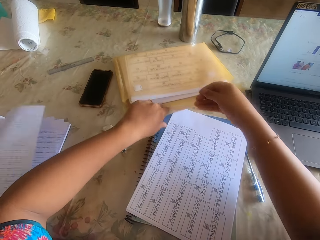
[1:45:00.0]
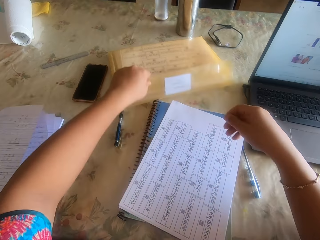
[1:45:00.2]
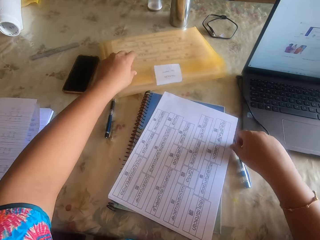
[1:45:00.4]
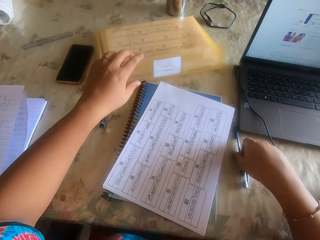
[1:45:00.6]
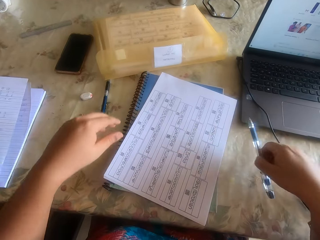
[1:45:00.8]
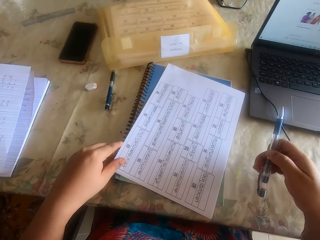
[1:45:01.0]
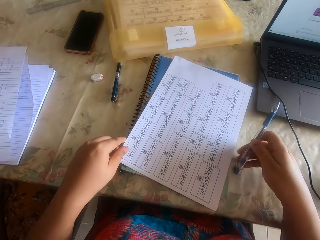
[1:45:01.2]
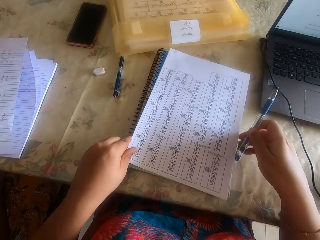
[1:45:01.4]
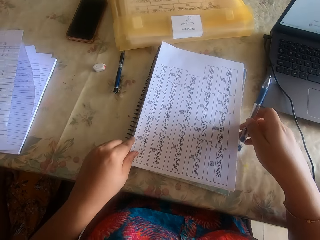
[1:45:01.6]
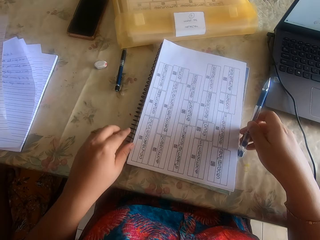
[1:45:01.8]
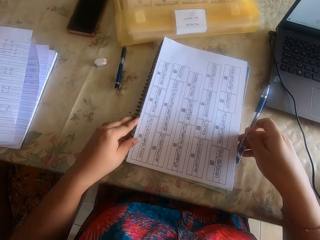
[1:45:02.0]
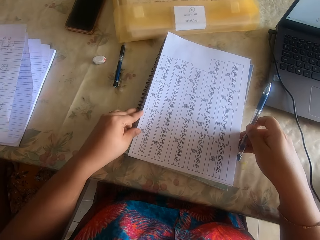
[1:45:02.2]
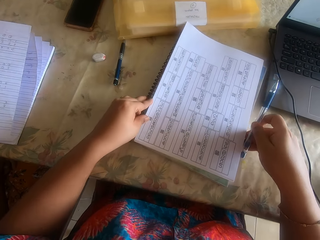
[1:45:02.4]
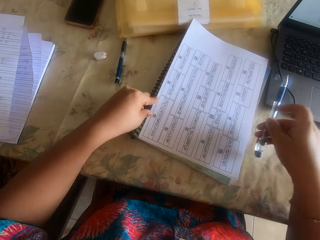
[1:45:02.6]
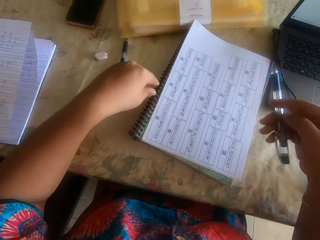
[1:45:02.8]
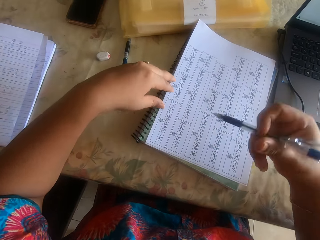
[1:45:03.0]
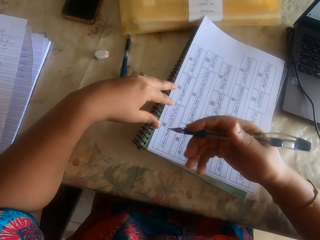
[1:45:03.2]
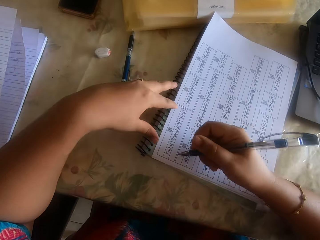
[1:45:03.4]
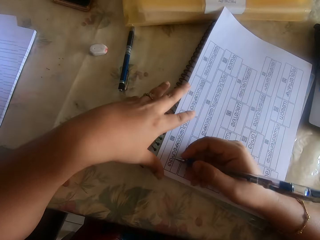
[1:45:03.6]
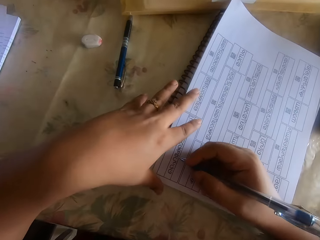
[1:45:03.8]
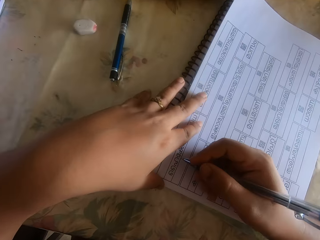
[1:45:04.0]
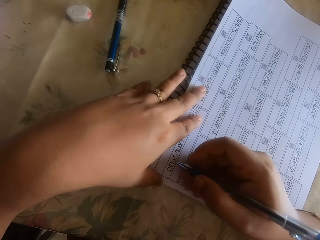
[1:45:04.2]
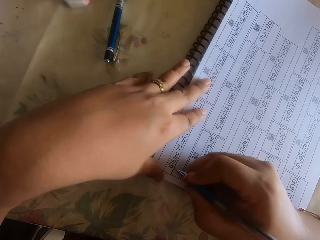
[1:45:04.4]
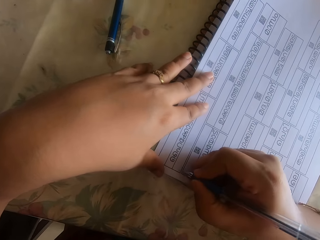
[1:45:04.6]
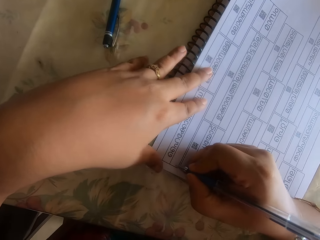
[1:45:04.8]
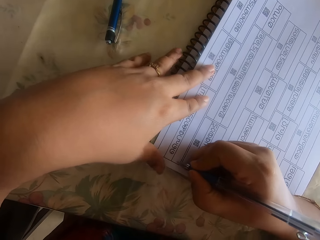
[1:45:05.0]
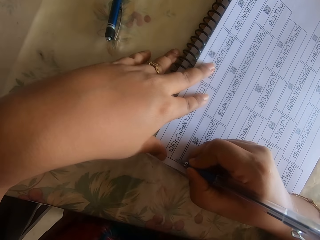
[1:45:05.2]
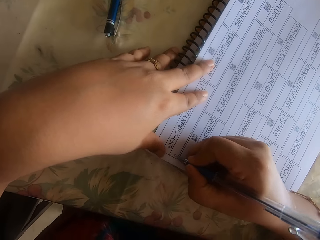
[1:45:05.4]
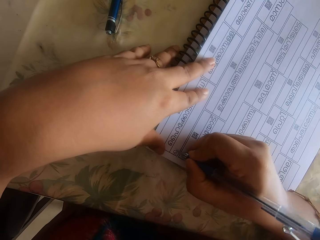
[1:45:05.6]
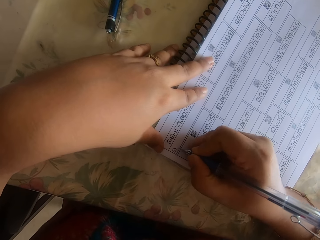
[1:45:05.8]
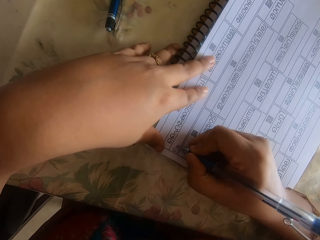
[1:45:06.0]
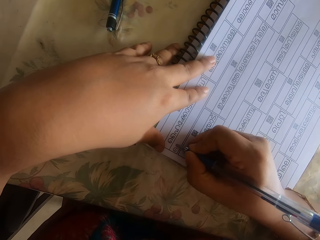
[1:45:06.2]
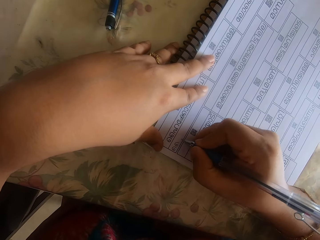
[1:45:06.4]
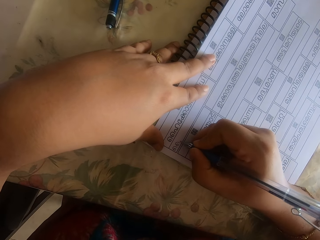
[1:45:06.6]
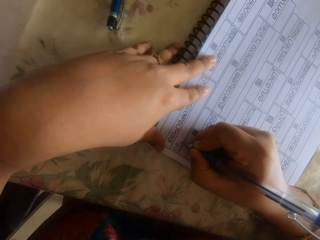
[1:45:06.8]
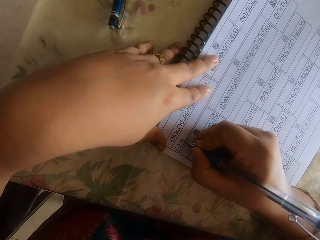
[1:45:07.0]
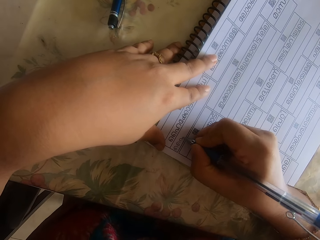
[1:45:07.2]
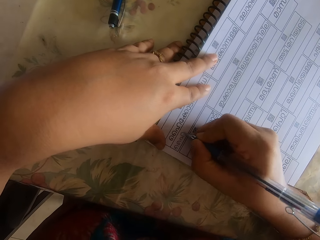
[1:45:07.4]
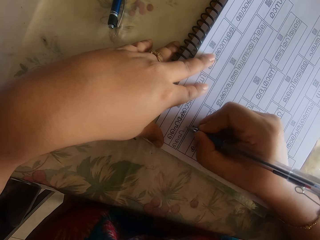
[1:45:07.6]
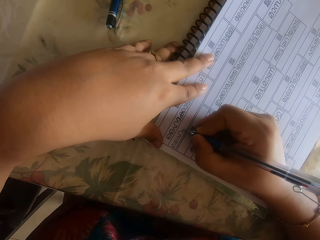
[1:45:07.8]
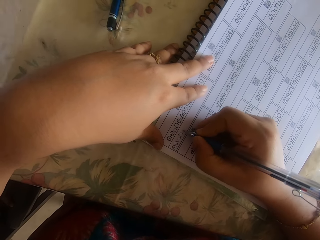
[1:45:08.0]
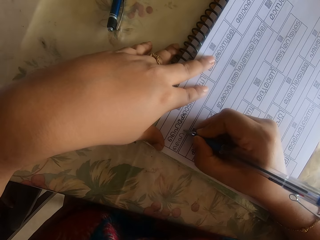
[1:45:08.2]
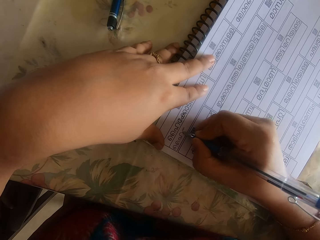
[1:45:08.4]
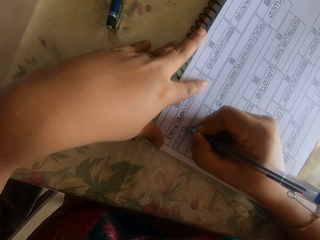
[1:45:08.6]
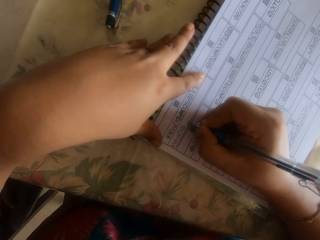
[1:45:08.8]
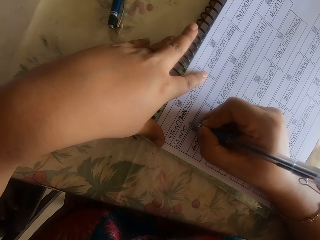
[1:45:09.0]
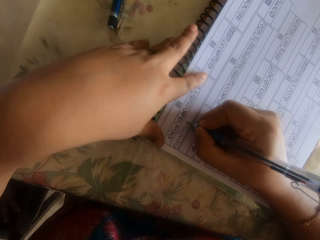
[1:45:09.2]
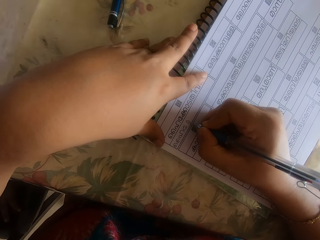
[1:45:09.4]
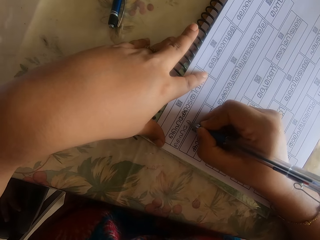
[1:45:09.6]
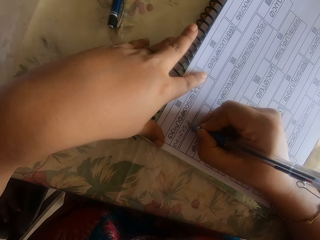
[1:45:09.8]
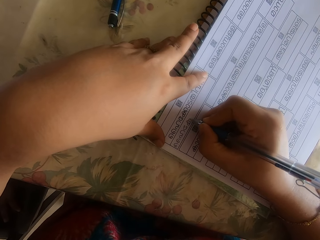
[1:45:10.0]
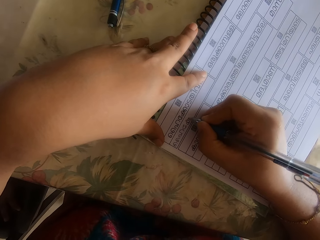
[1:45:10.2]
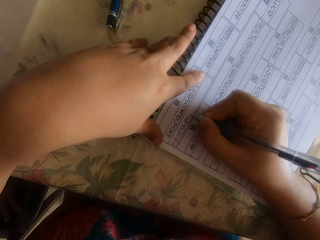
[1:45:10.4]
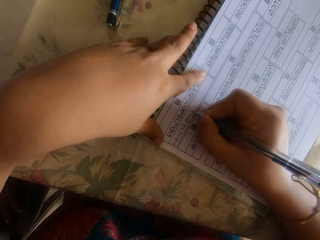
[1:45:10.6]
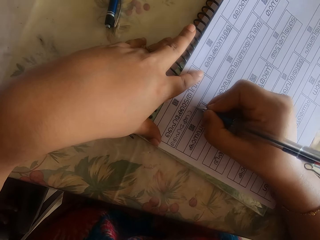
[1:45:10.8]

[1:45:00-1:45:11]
The camera wearer closes the file with her left hand. She picks up the pen on the desk with her right hand. She adjusts the book and paper on the desk with both hands. She holds the papers with both hands and drags the papers on the table. She holds the pen in the hand. She writes on the paper on the desk with the pen in her right hand. She holds the pen with the hand.

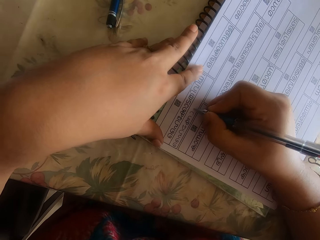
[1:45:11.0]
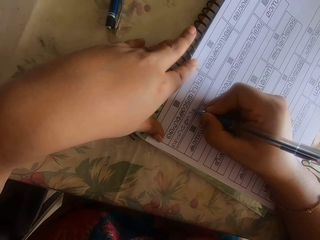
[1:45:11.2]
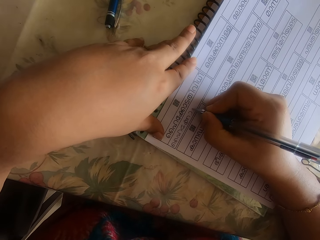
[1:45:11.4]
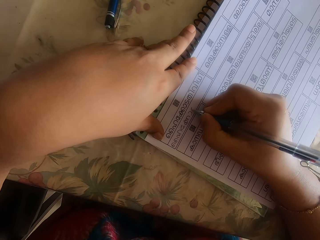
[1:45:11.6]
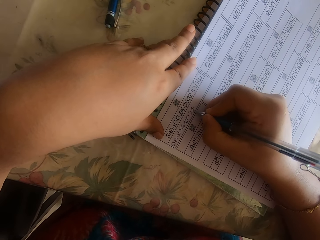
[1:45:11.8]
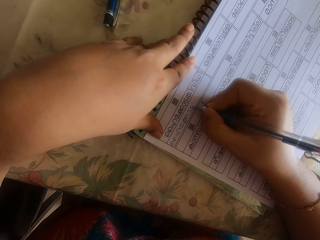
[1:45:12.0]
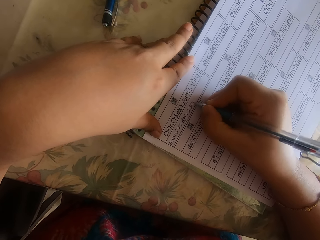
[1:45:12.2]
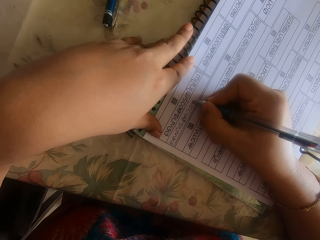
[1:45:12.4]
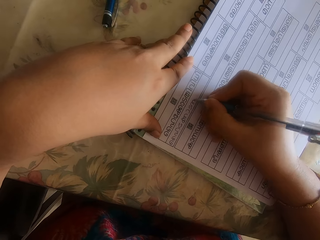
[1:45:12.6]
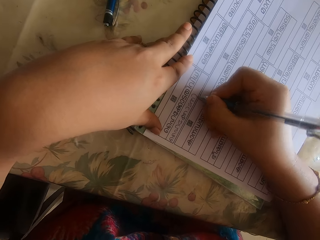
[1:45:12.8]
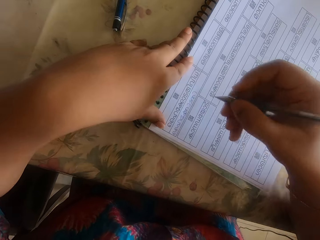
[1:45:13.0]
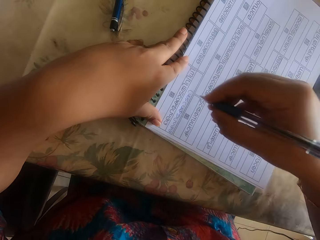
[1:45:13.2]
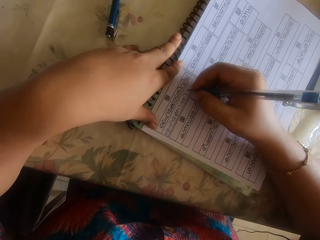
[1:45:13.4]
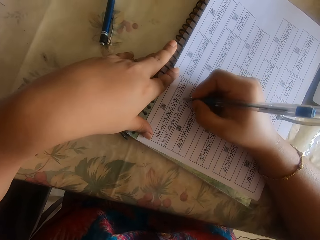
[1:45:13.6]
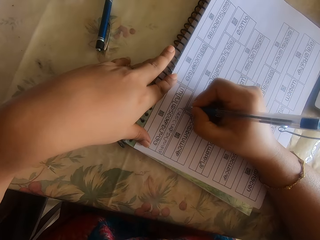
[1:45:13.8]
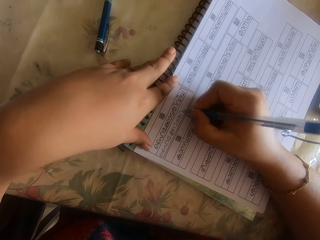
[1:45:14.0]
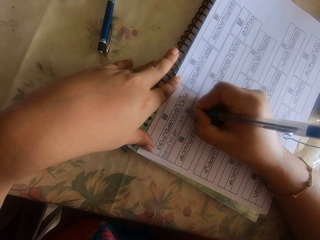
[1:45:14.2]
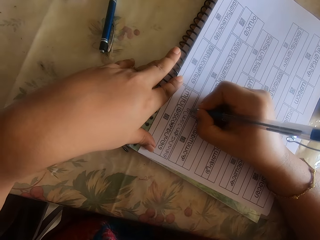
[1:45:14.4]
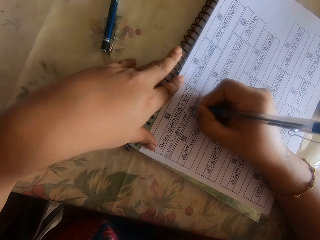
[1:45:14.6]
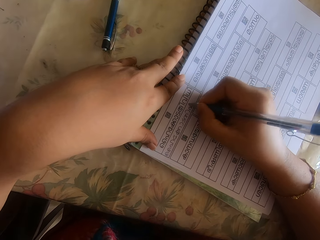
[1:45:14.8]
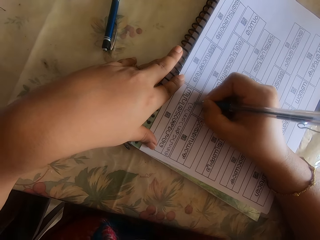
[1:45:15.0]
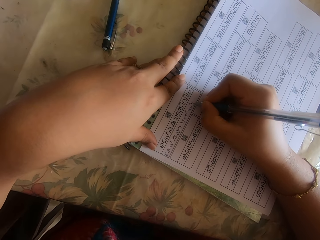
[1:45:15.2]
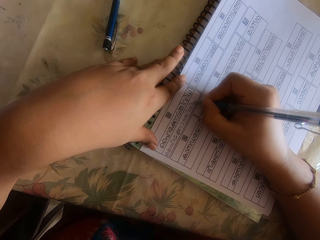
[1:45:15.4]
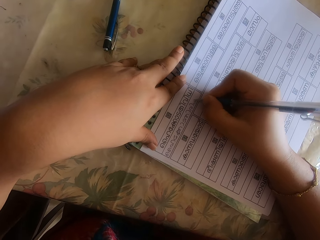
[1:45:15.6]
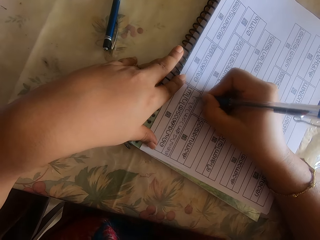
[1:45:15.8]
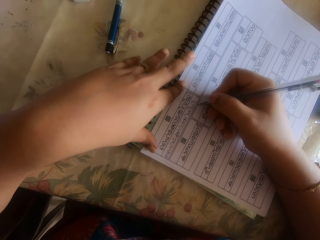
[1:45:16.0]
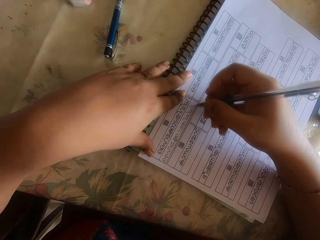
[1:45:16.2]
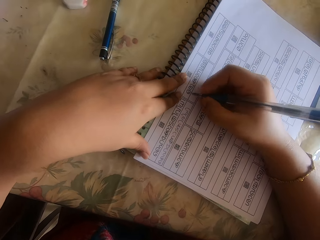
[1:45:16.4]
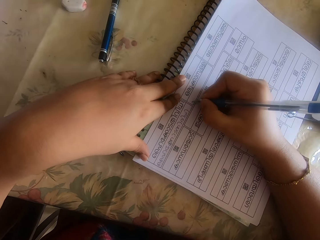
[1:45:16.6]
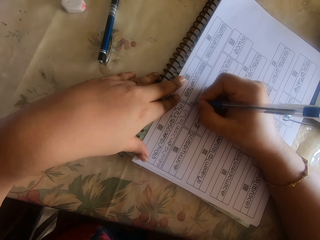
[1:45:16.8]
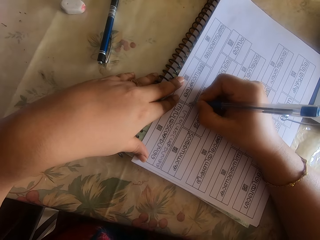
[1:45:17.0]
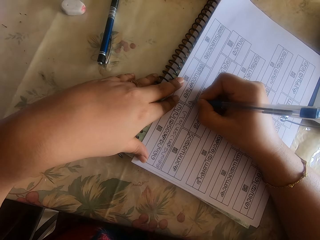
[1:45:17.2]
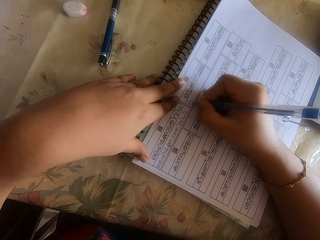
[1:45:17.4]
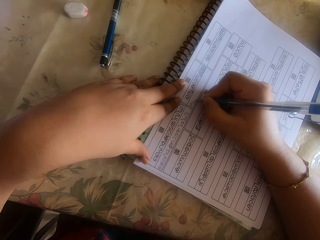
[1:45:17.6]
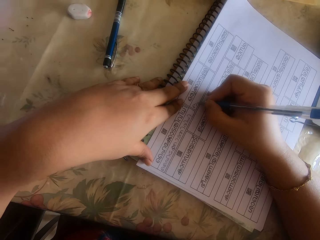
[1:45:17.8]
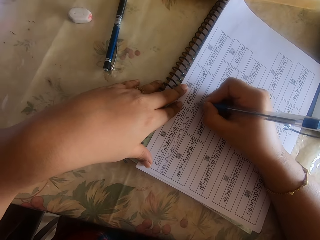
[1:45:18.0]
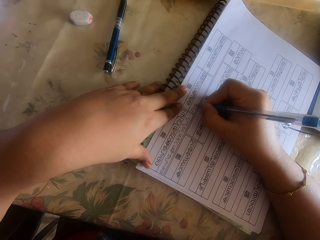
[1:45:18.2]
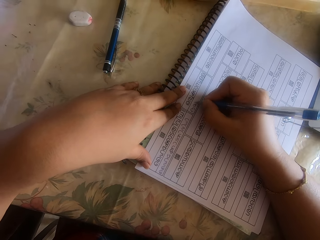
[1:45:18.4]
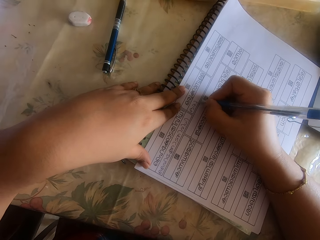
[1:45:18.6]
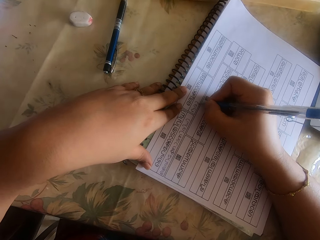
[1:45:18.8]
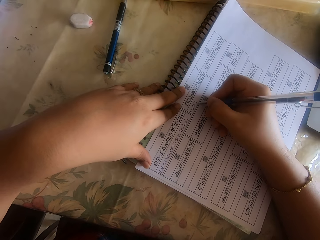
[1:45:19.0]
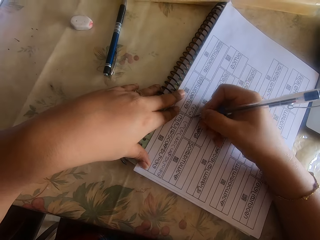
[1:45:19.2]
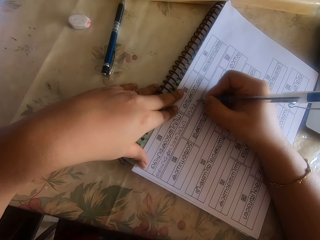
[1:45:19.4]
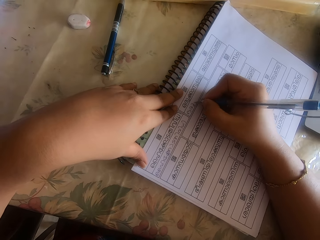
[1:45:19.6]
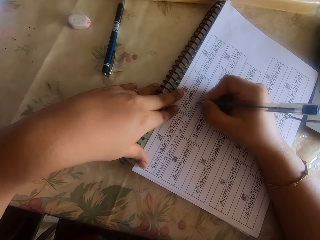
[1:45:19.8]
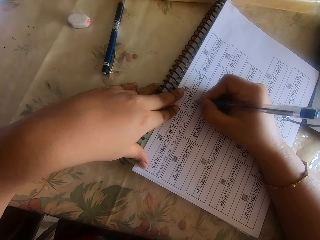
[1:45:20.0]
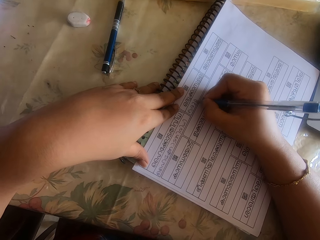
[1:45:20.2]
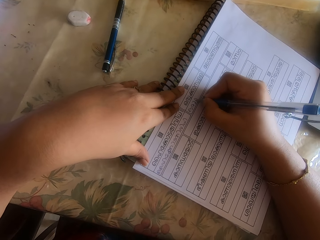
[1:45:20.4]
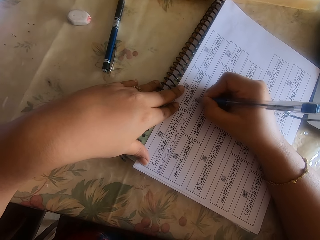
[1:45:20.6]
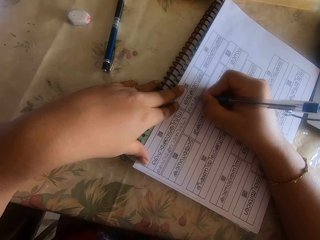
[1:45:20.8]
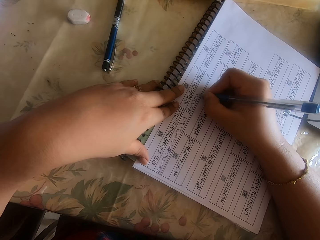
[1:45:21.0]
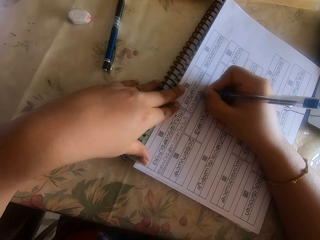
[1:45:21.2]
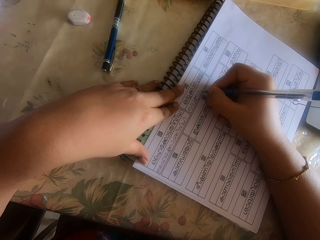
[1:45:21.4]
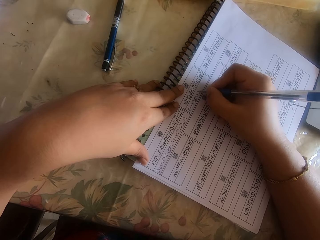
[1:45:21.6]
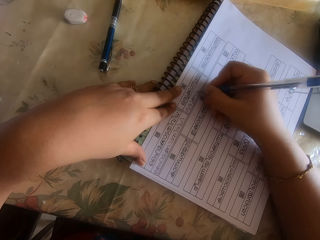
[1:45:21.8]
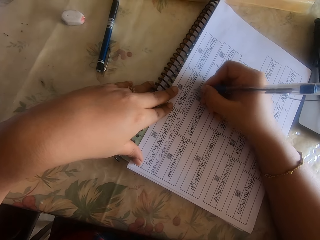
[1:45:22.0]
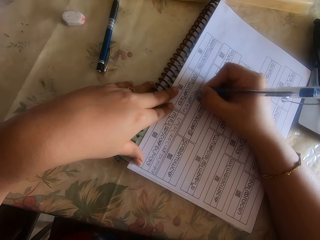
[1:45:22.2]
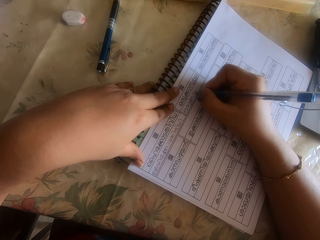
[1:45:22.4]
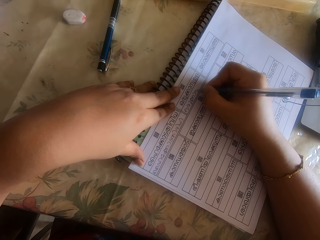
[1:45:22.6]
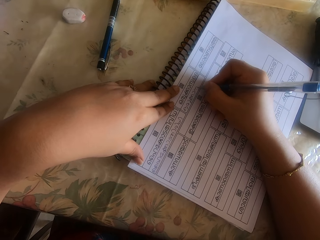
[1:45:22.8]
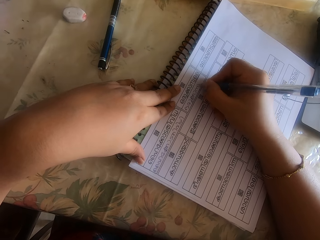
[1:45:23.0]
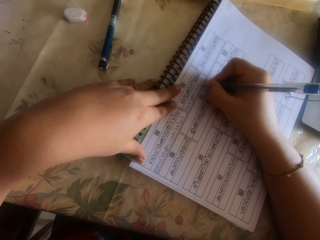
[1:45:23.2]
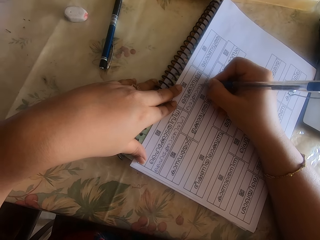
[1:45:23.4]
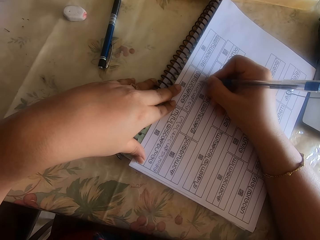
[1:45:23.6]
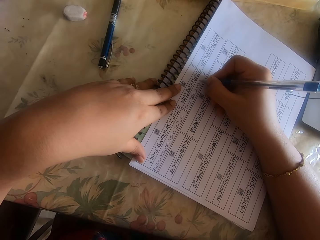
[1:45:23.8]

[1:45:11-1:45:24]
The camera wearer lifts up the pen. They write on a piece of paper with the pen.
